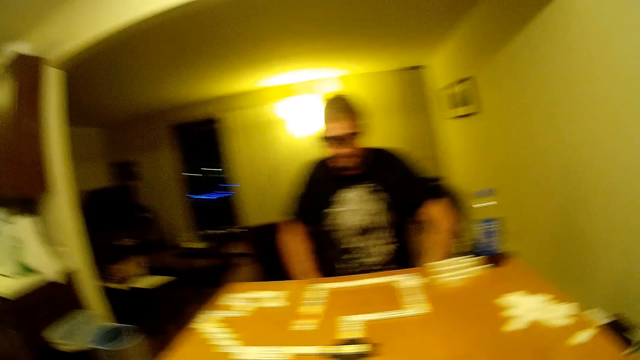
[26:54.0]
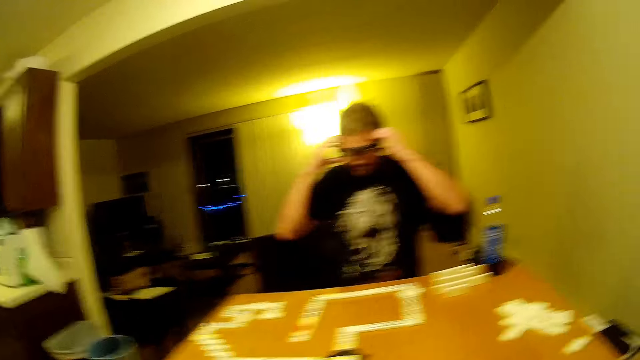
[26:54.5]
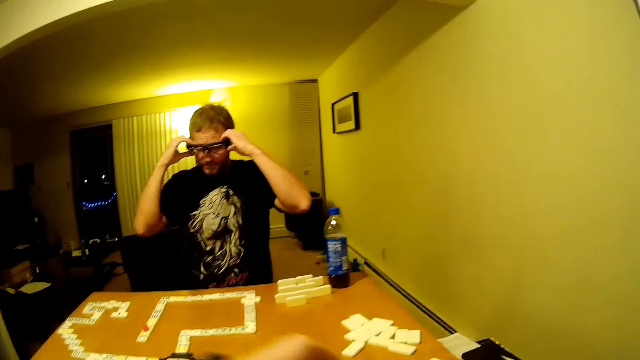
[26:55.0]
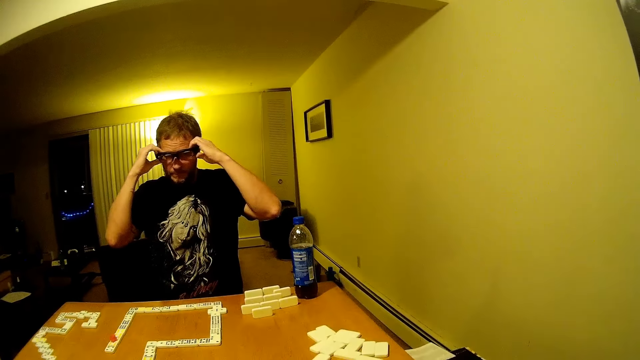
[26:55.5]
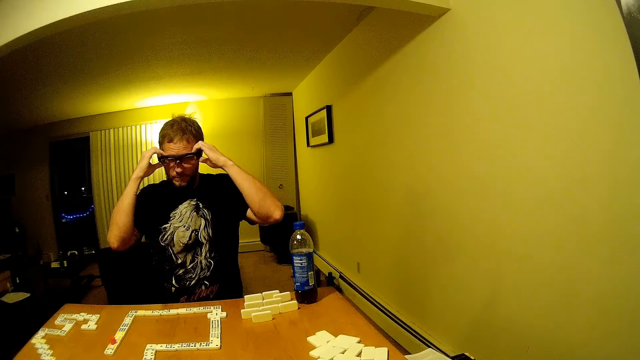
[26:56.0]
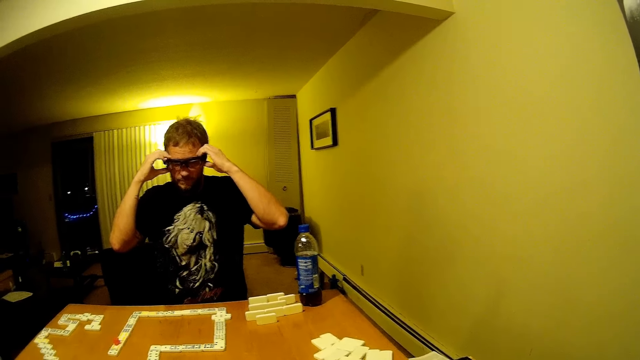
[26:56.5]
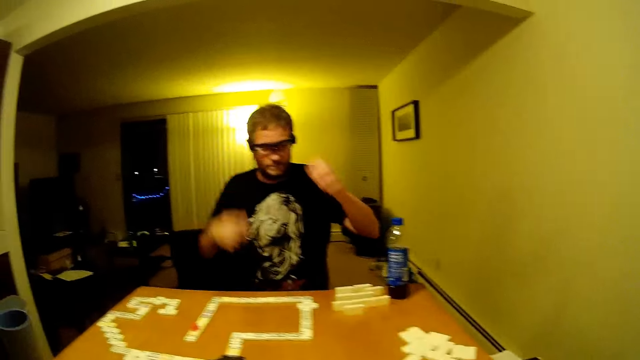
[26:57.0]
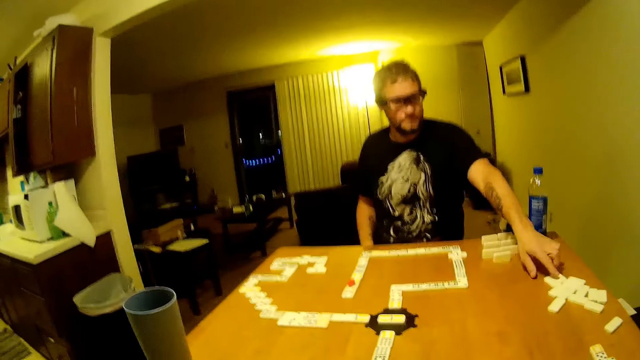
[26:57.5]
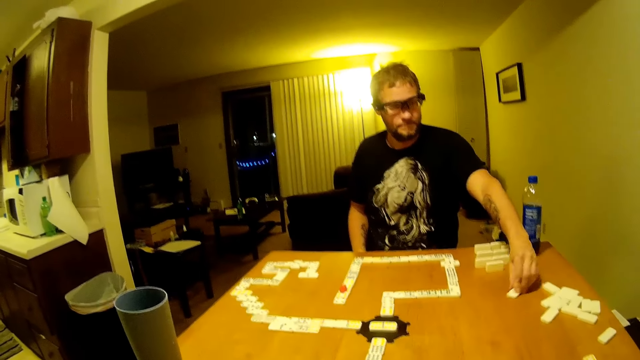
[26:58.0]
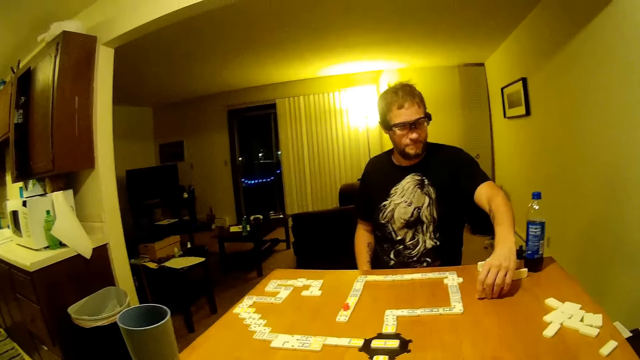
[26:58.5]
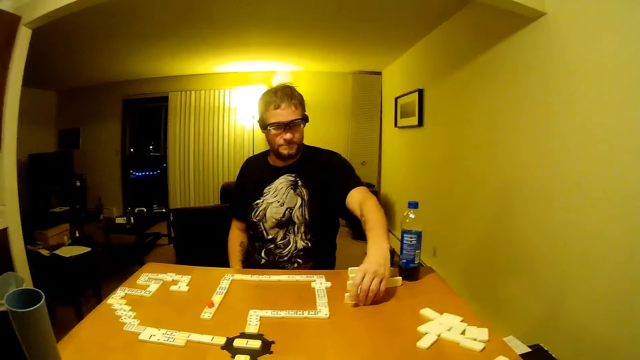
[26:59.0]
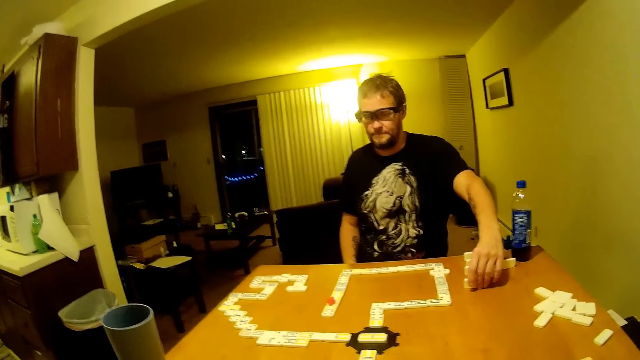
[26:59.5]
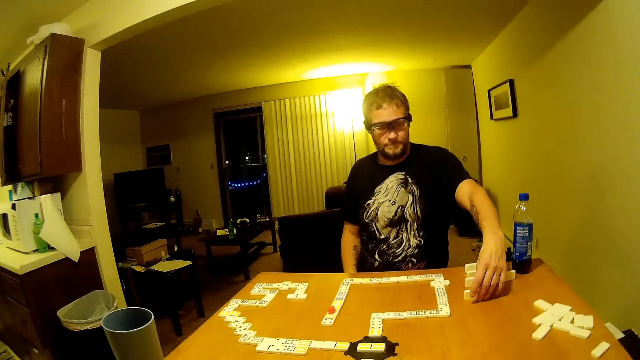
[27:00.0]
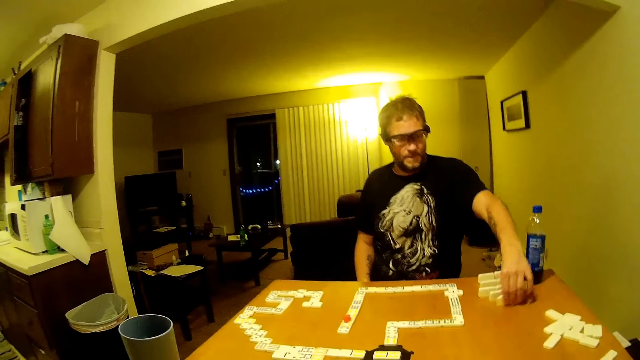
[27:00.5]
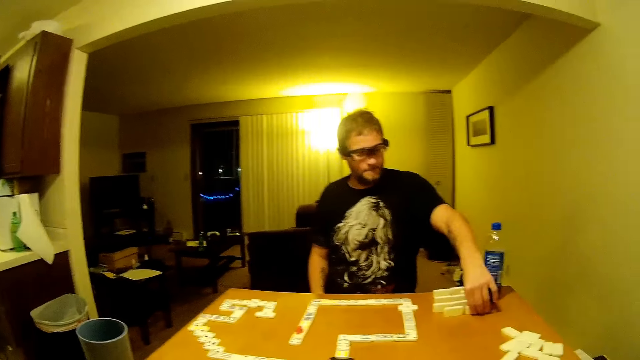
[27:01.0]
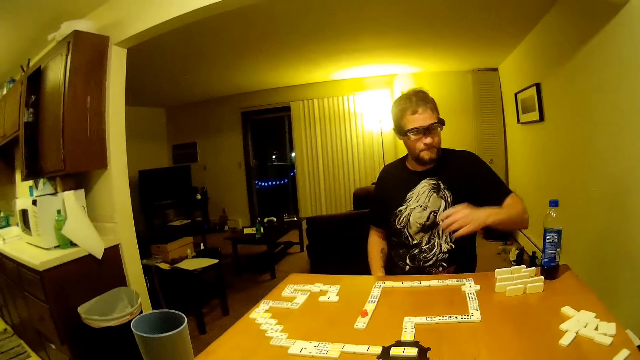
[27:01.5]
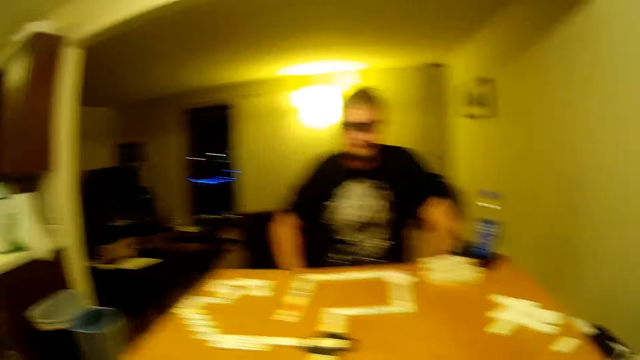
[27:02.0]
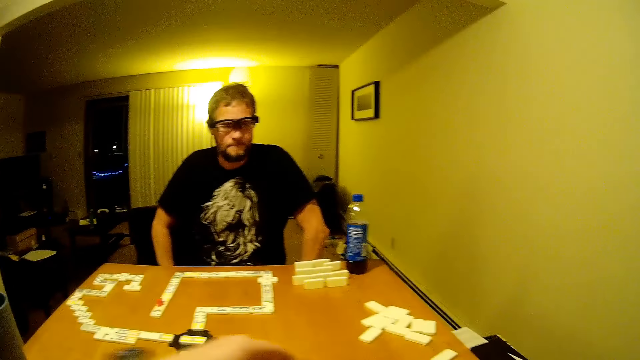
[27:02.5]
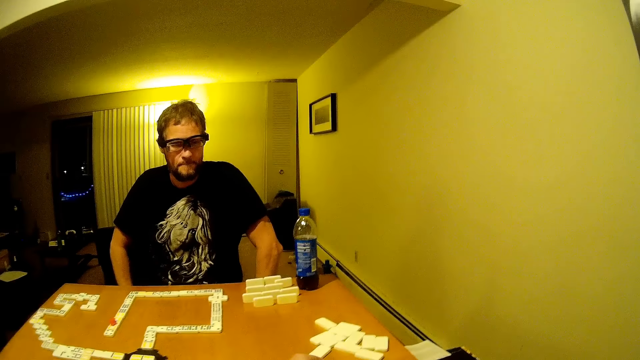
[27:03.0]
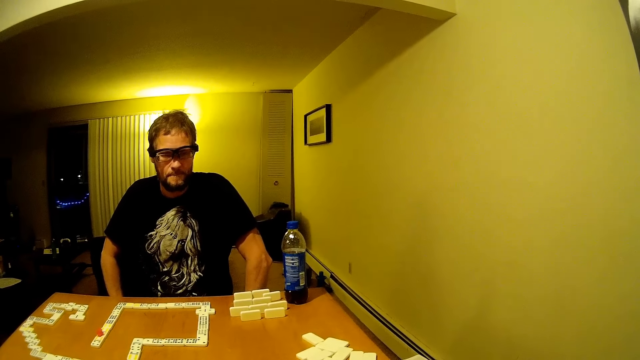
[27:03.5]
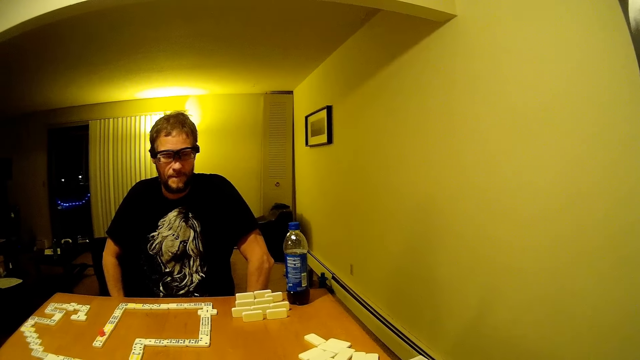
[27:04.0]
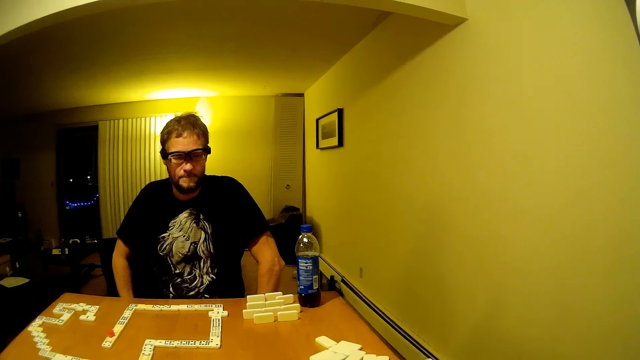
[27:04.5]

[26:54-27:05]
A man holds glasses. The man touches the sunglasses. The camera wearer lifts up a hand. The man drags a domino piece. The camera wearer coughs. The man picks up a domino. The camera wearer looks around. The man looks at the domino piece, drags the domino piece and positions the domino piece on the table. The camera wearer looks around, talks and picks up a domino.

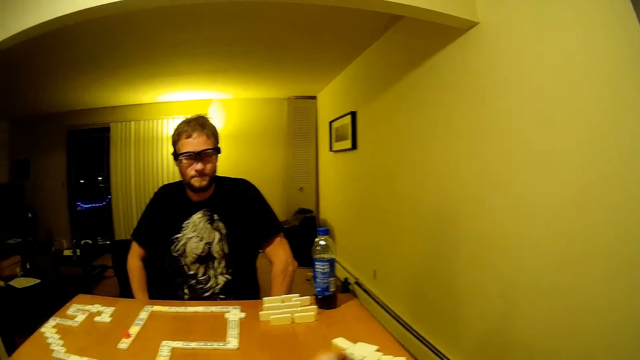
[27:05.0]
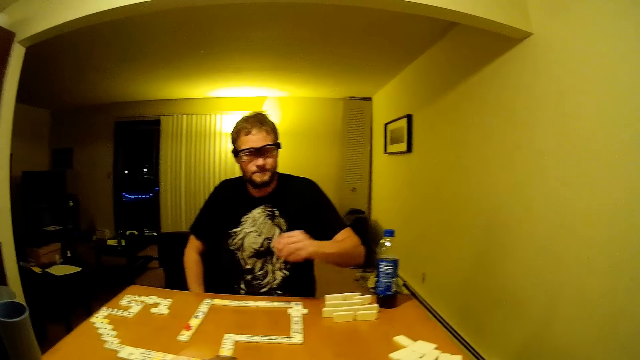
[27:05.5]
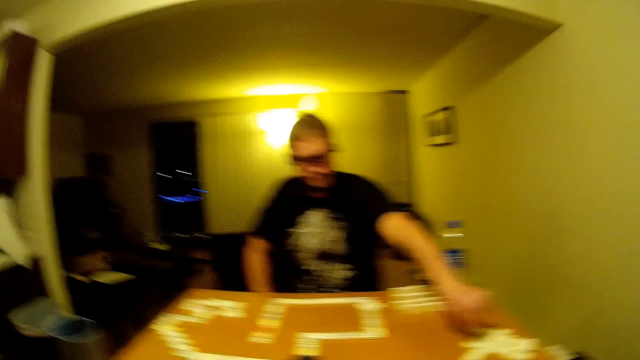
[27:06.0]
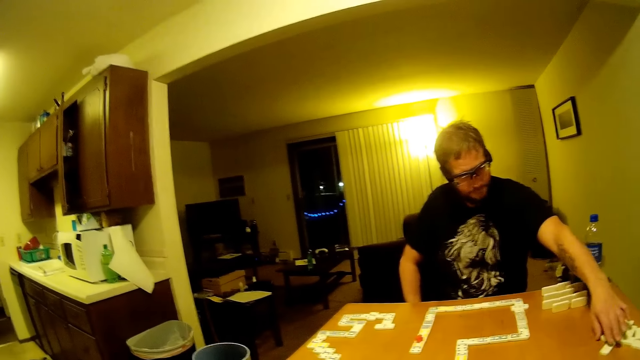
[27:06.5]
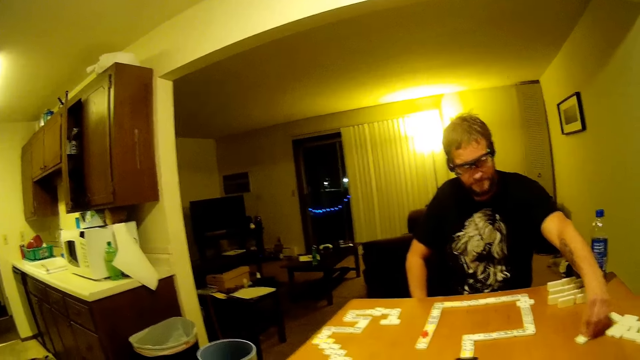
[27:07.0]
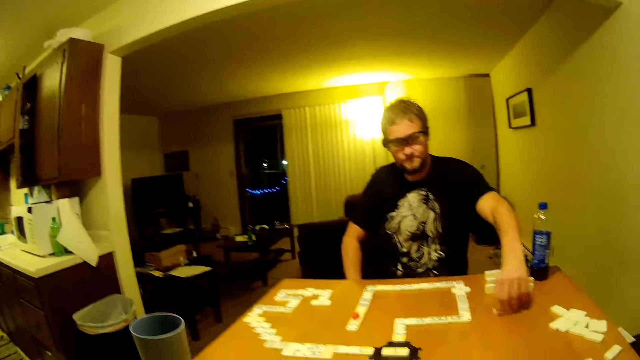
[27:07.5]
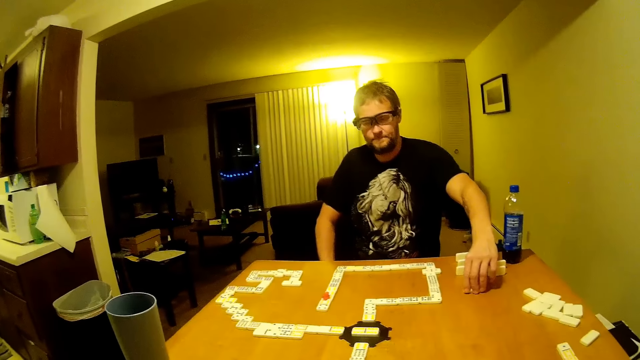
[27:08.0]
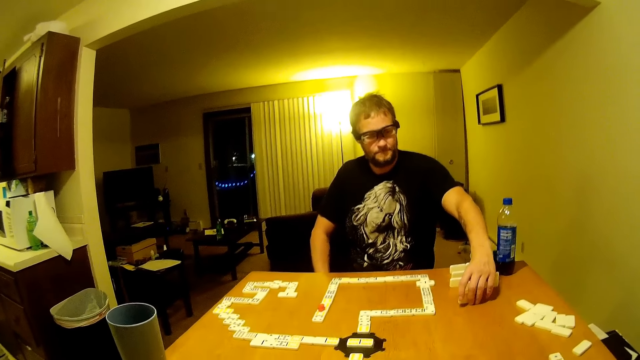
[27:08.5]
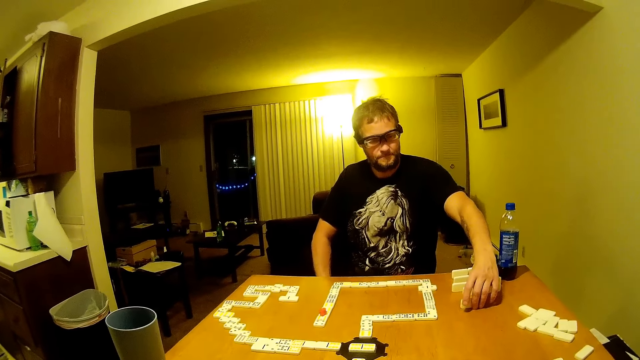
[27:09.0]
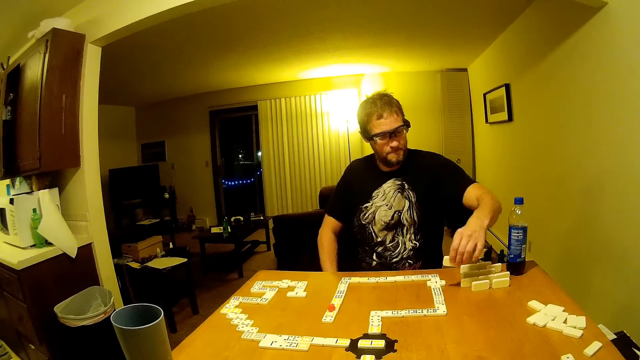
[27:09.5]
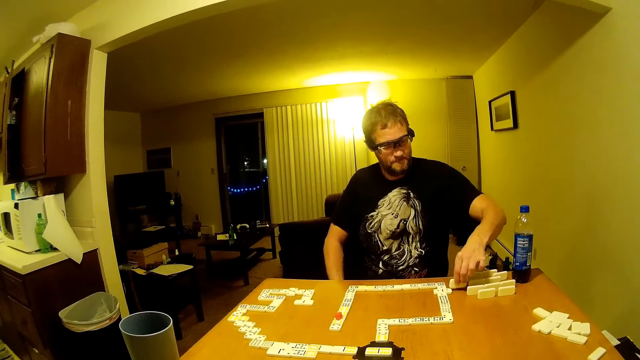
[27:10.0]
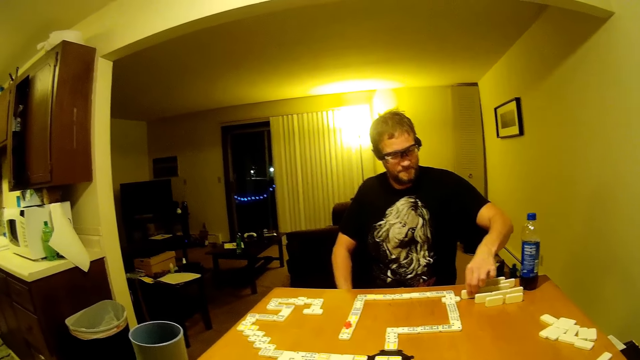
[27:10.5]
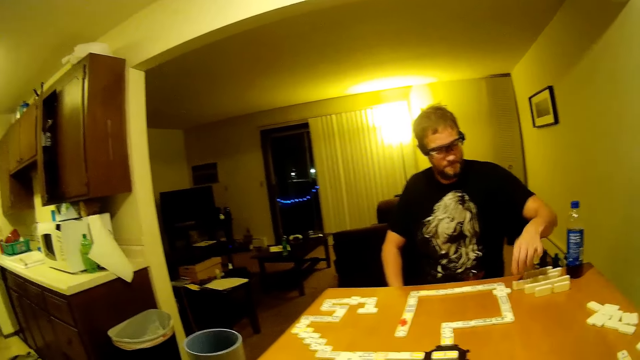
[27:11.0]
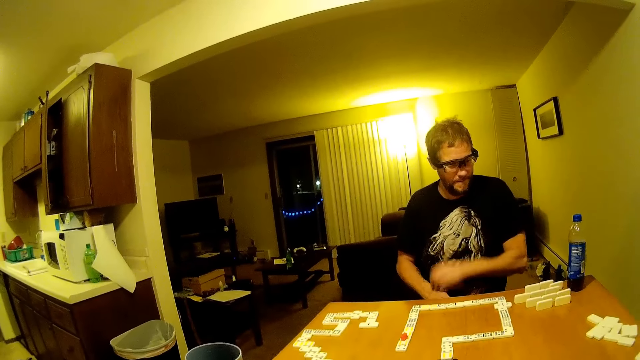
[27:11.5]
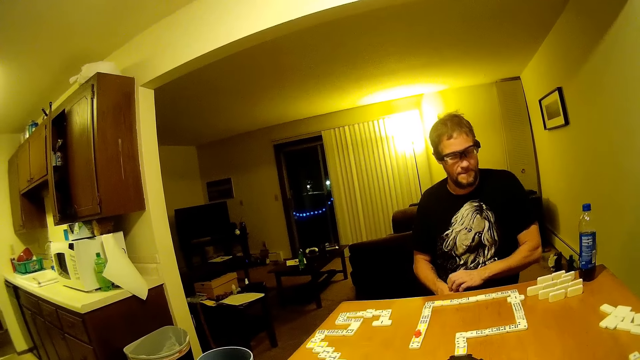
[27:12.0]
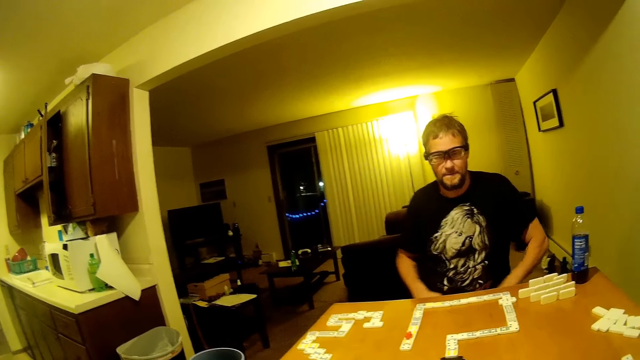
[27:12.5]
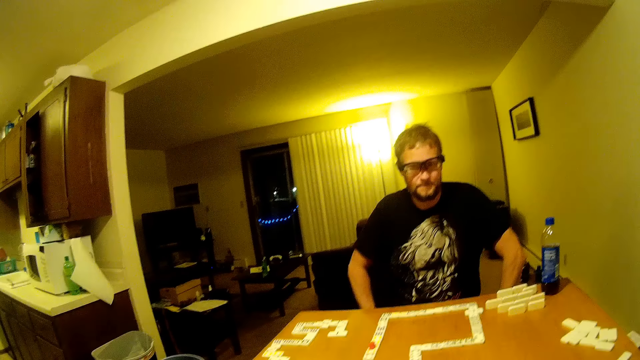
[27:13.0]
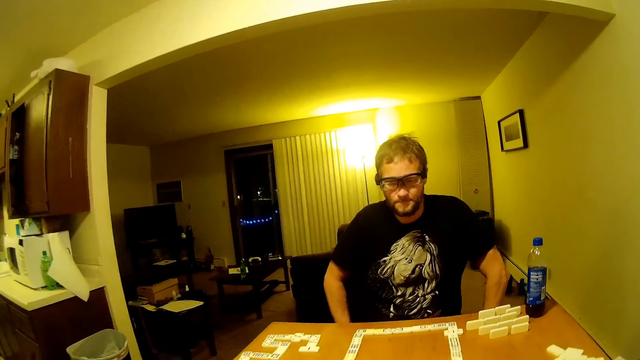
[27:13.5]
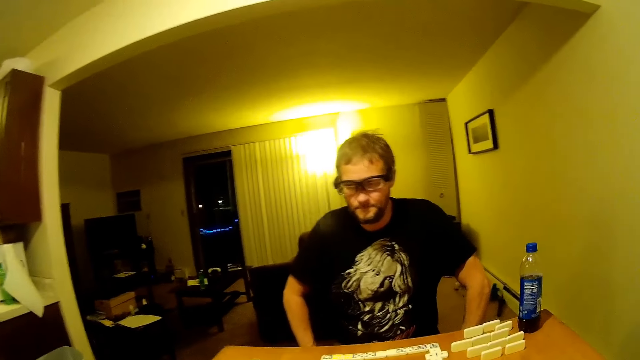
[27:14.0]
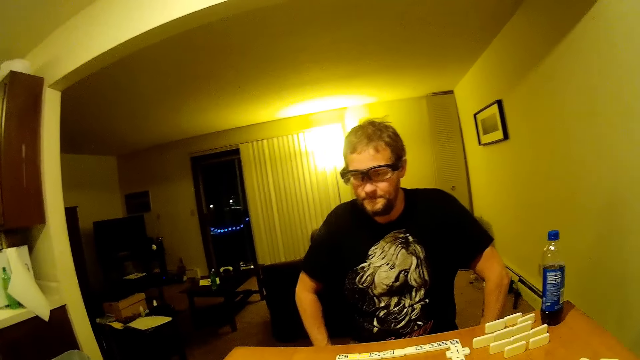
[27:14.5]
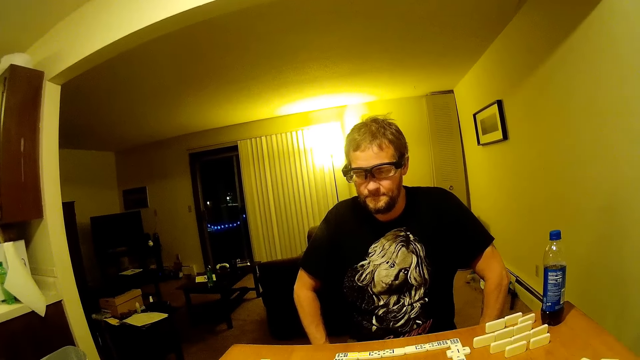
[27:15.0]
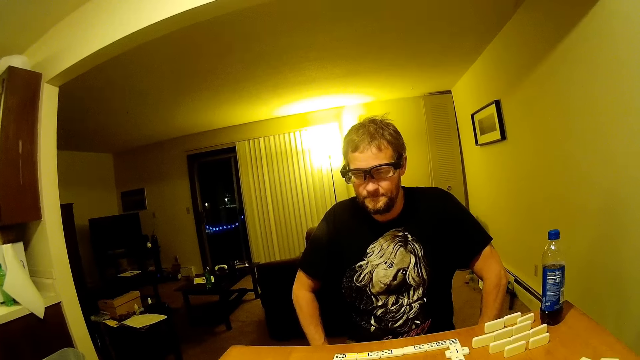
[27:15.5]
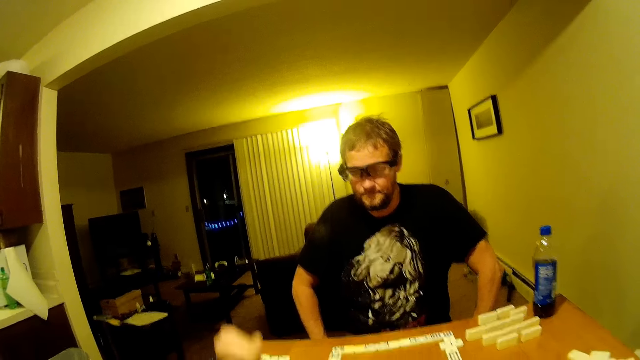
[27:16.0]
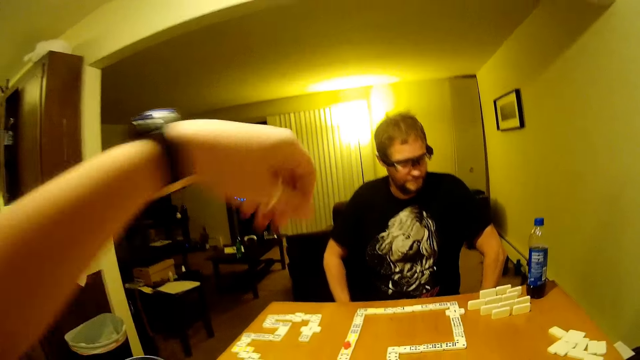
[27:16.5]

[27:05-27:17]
The camera wearer lifts his hand. He puts a domino on the table. He looks around. A man picks up a domino, drags a domino piece, looks at the domino piece and picks up the domino piece. The man talks and places the domino piece on the table. The camera wearer looks around.
